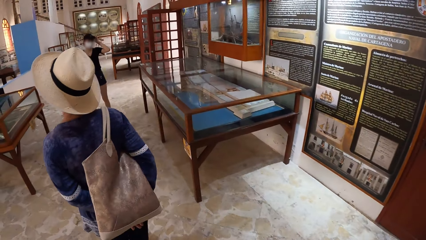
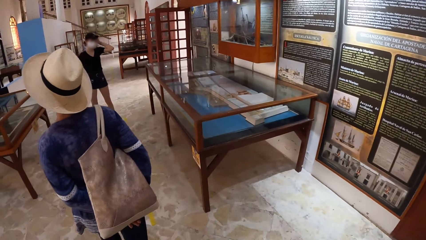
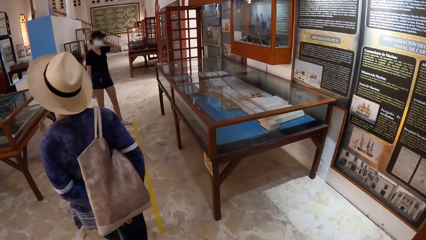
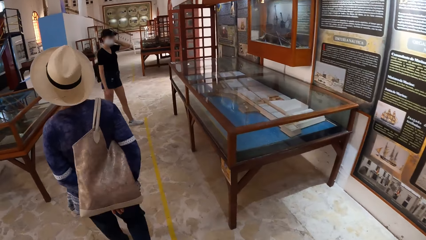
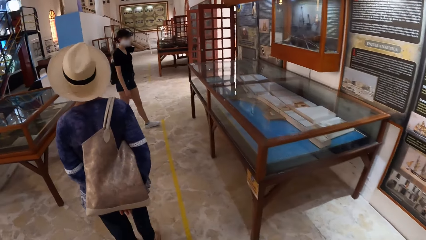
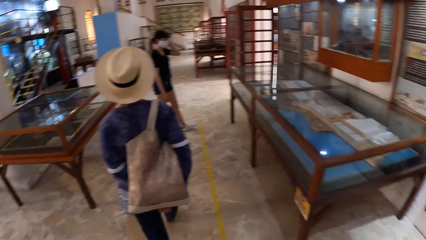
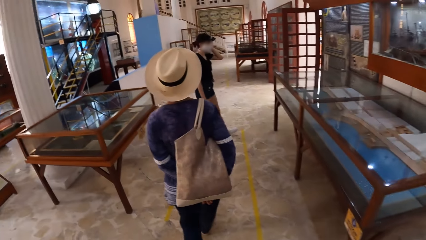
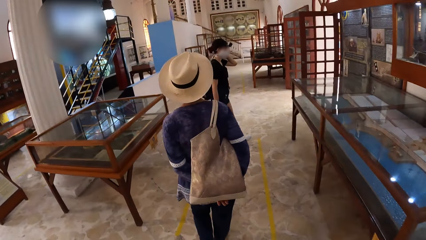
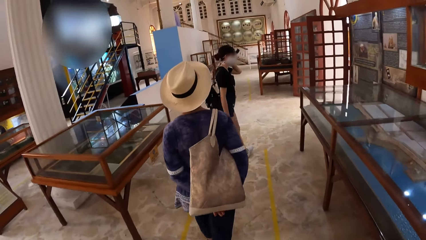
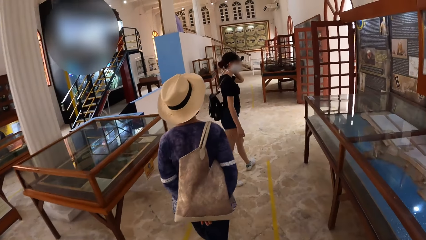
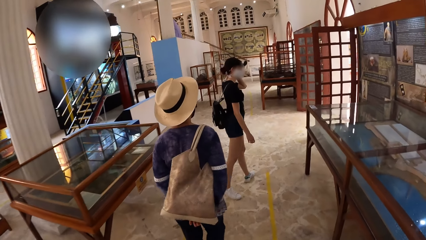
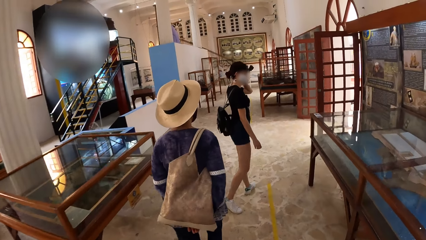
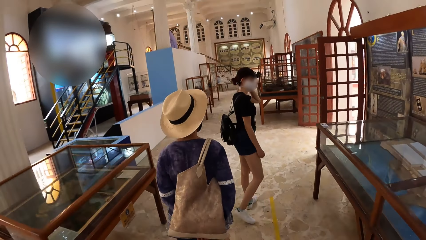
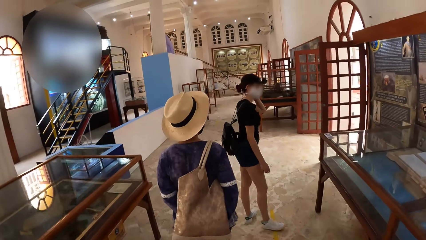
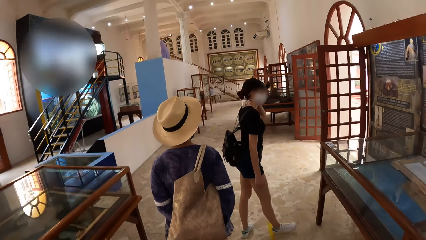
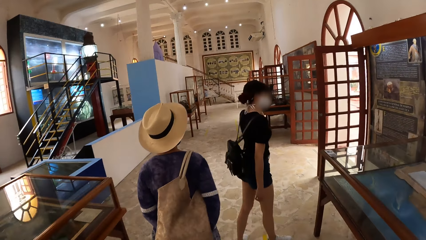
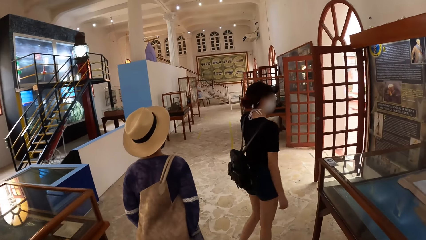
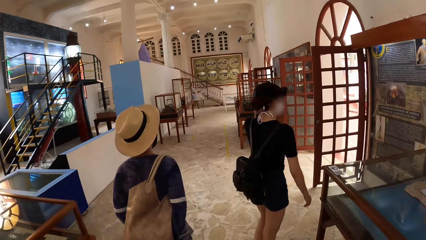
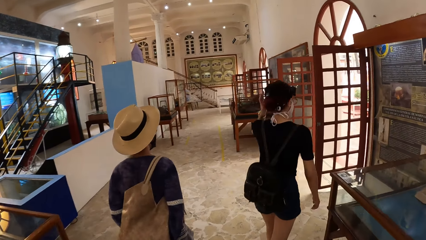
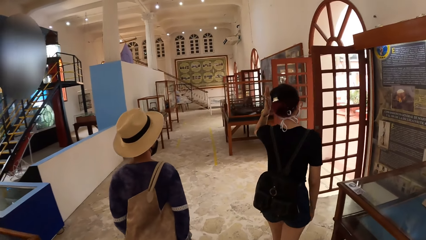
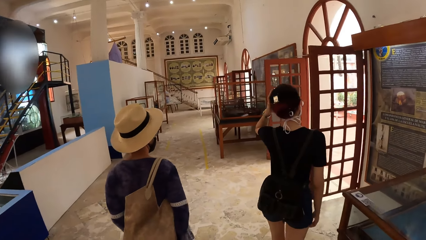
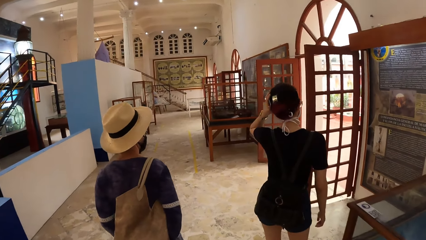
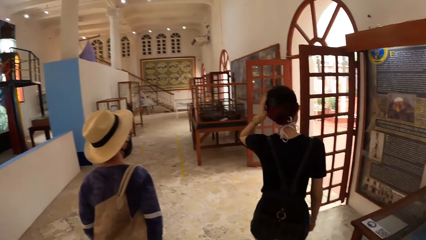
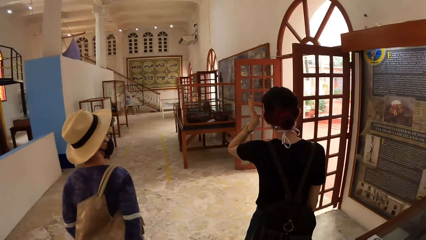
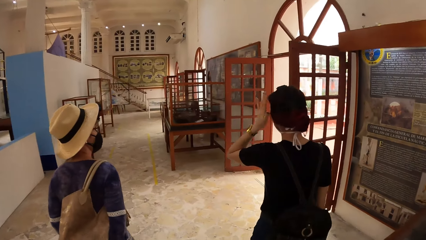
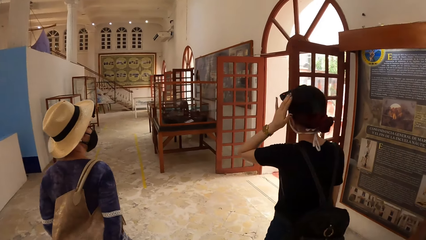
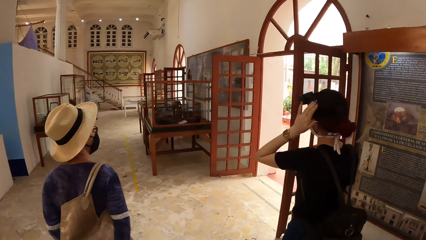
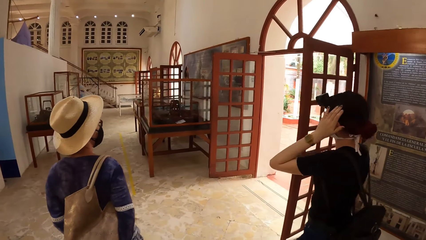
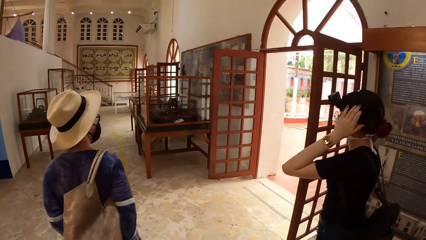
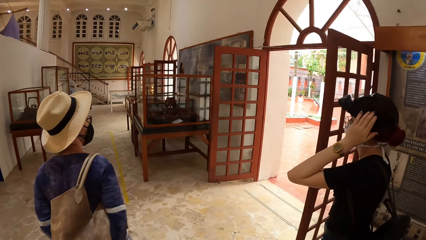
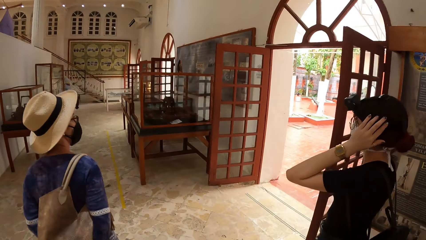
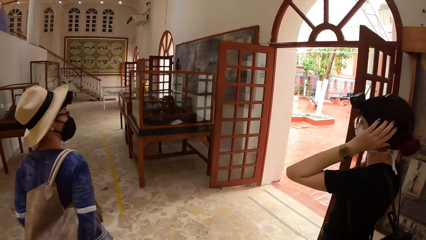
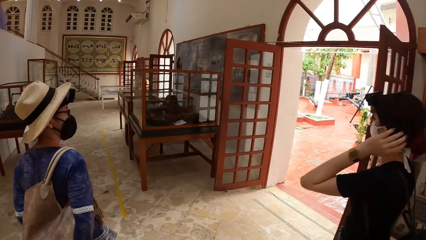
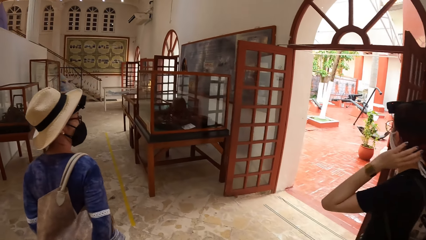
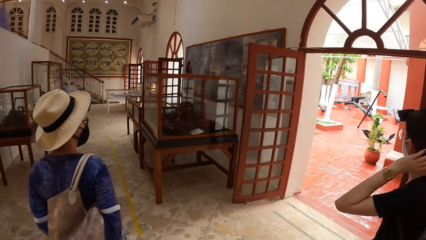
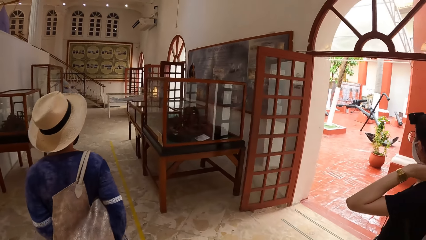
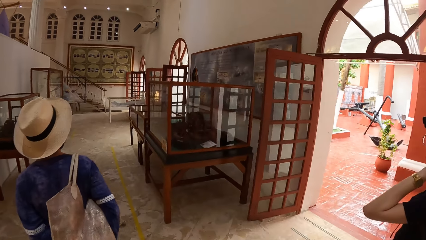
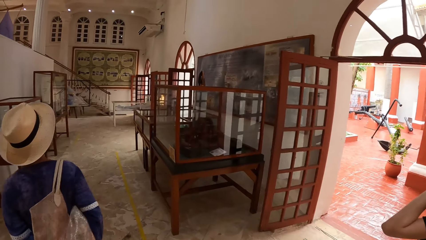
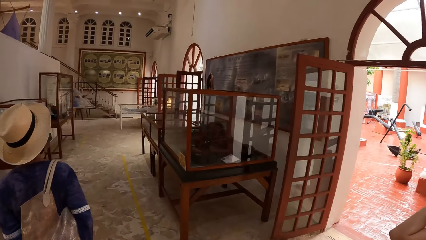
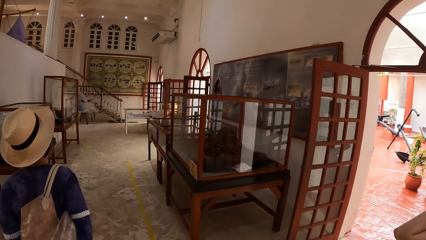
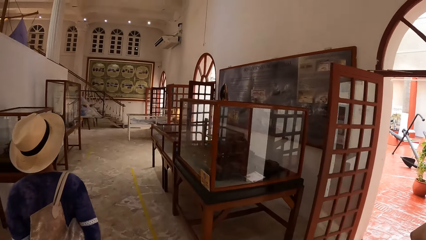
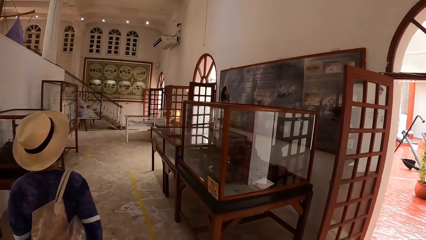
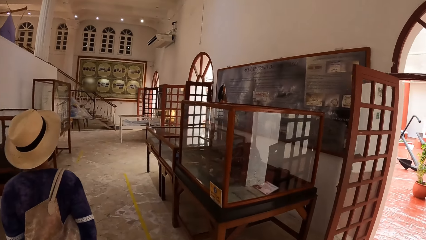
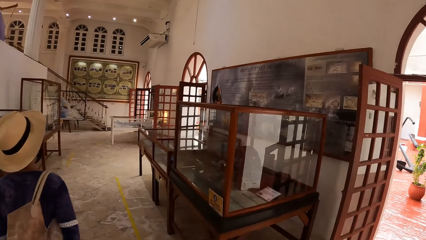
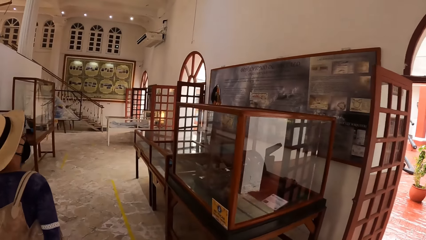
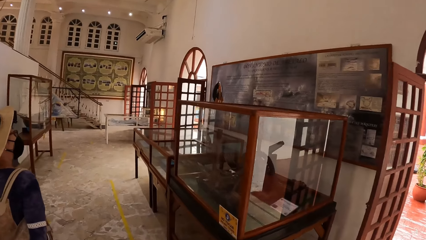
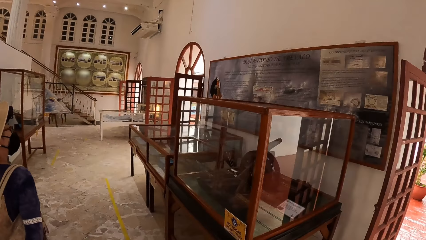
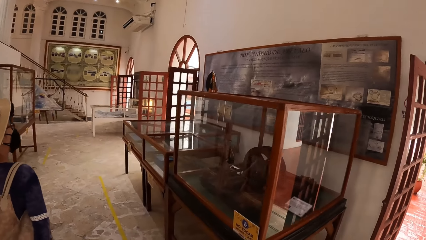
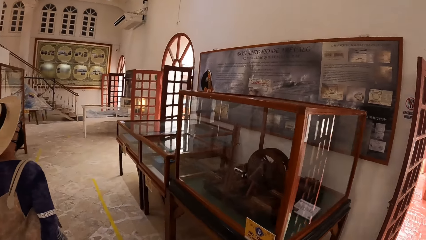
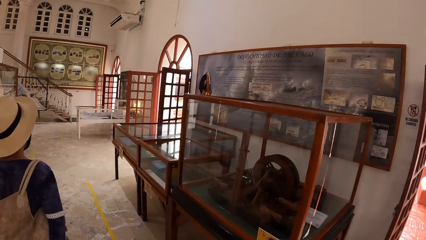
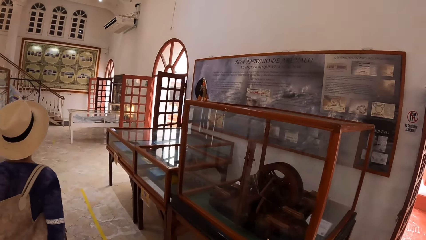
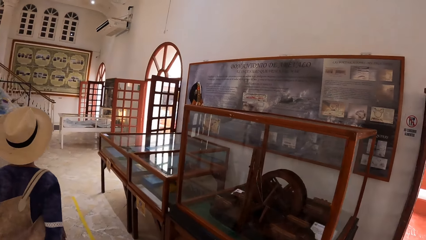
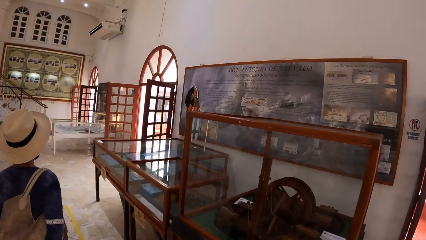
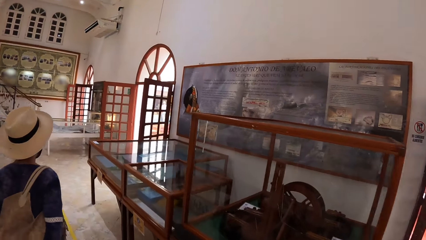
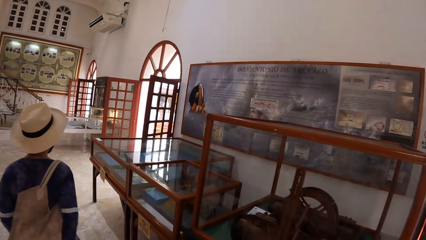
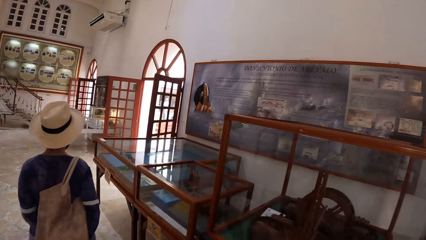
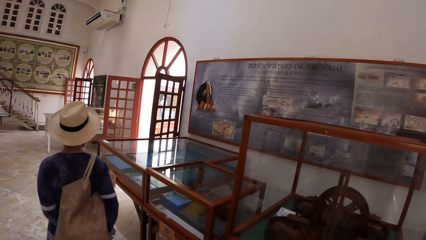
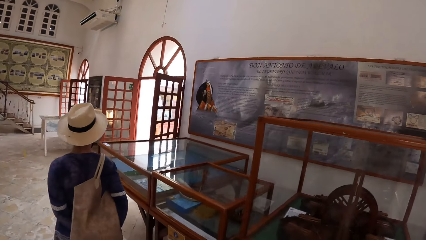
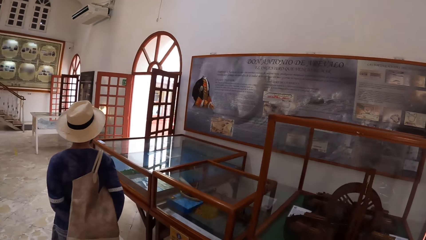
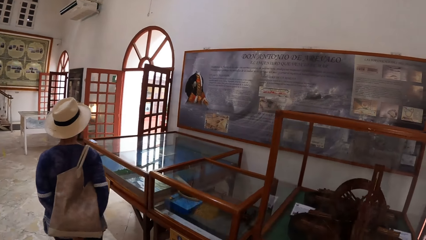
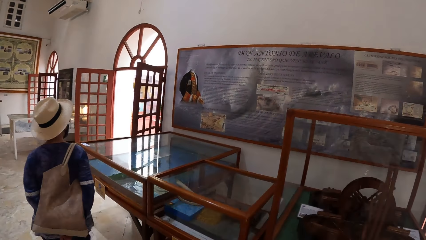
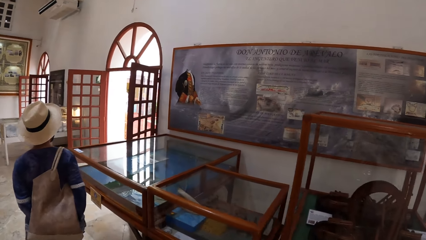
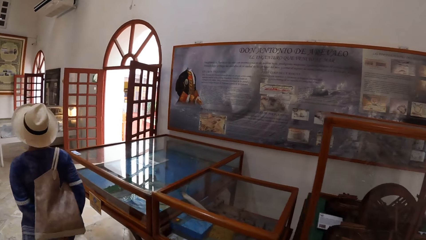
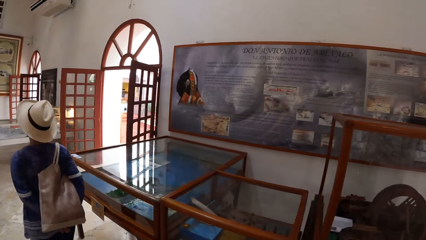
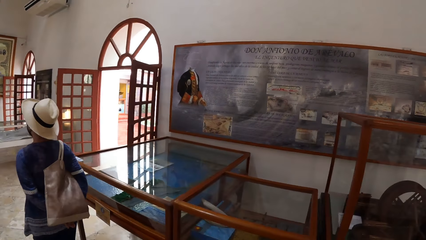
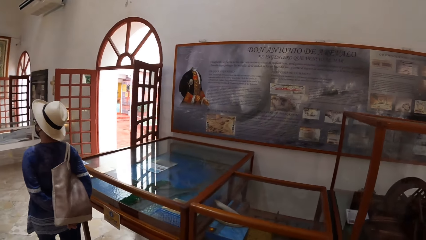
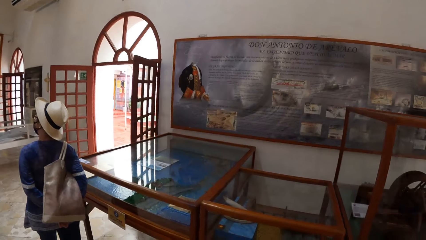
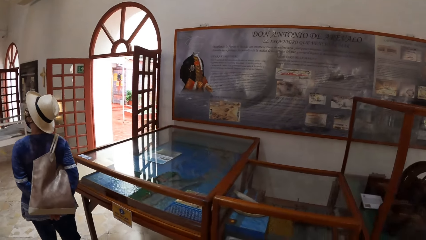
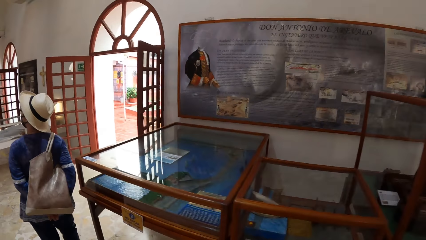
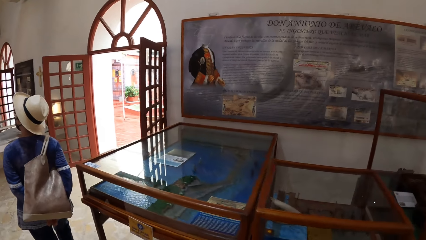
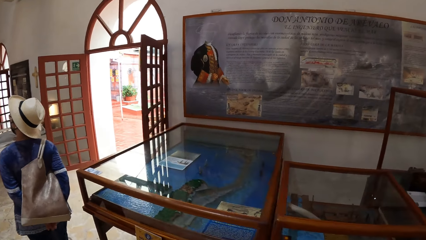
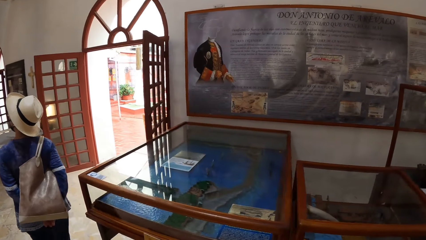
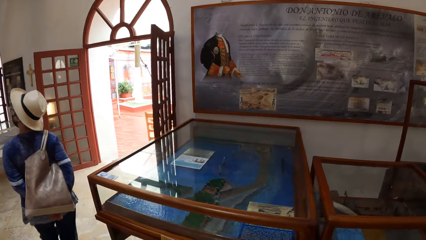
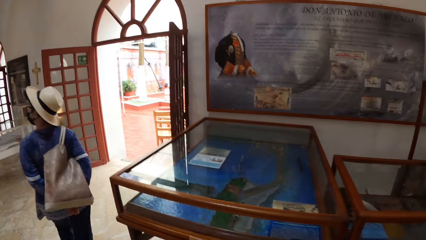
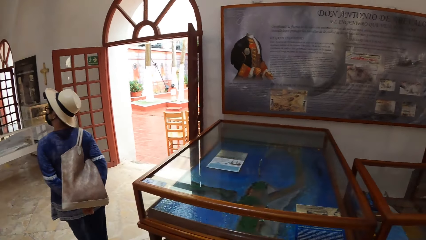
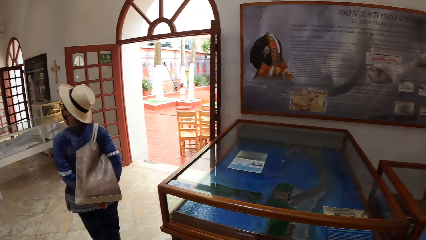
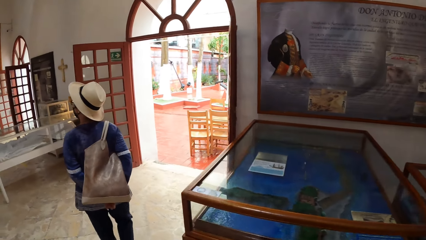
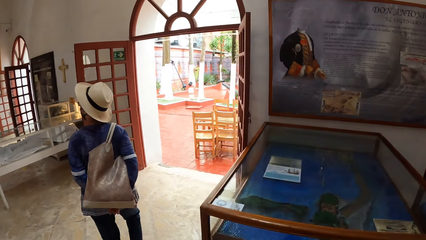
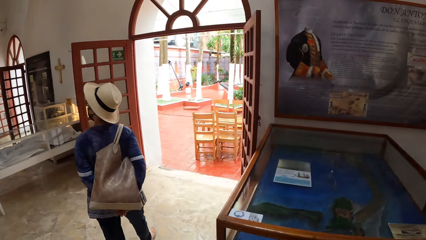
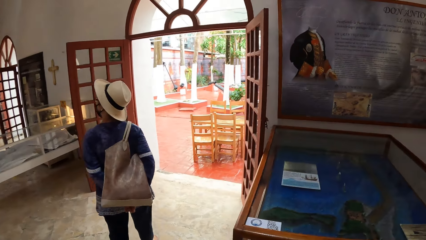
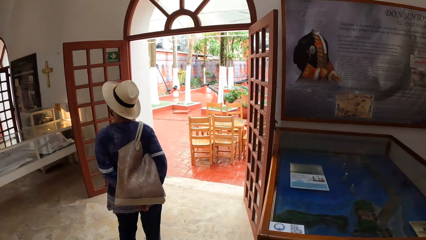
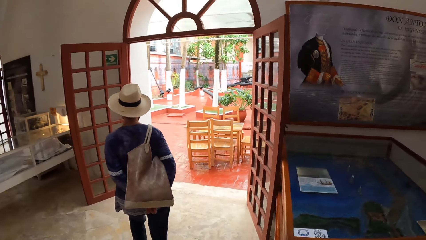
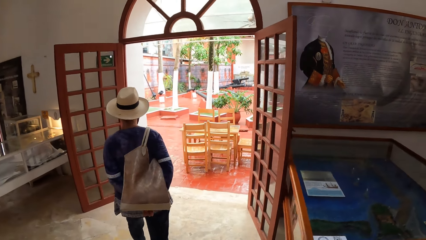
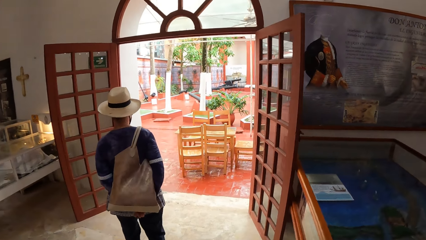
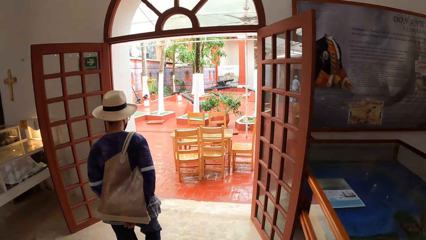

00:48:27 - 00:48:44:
The camera wearer moves around. A woman touches the cap on her head with her left hand. The woman walks around.
